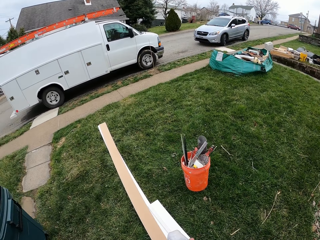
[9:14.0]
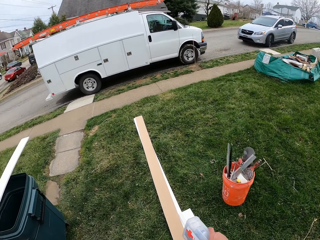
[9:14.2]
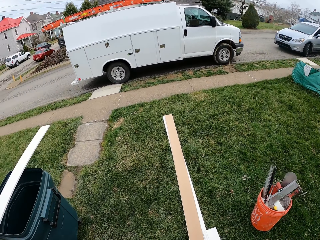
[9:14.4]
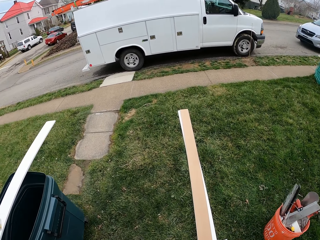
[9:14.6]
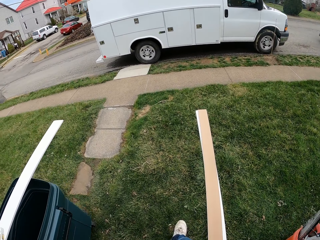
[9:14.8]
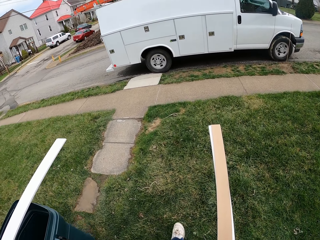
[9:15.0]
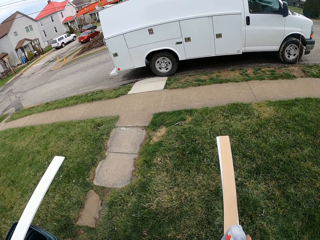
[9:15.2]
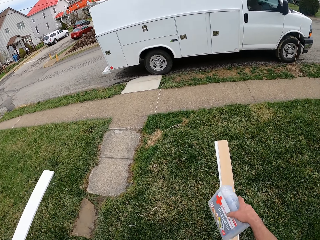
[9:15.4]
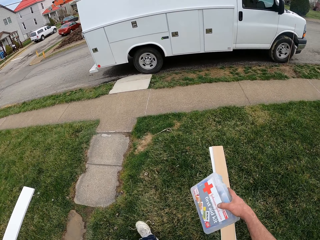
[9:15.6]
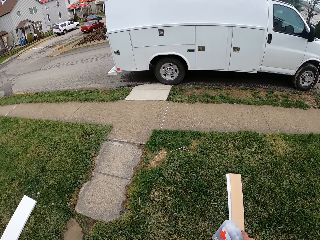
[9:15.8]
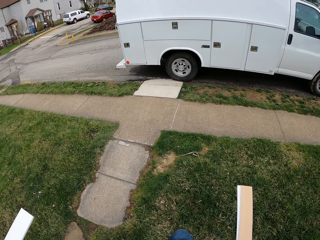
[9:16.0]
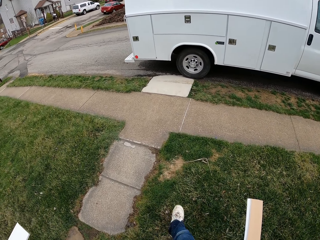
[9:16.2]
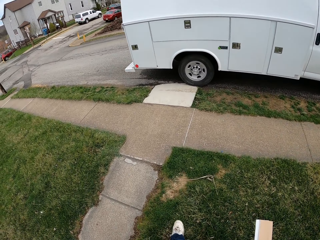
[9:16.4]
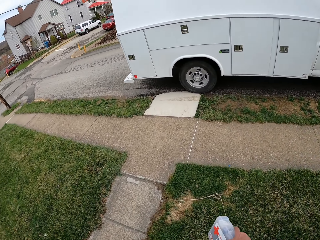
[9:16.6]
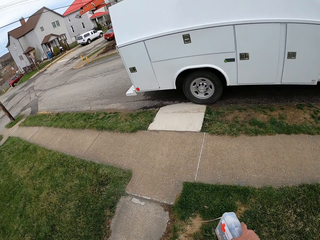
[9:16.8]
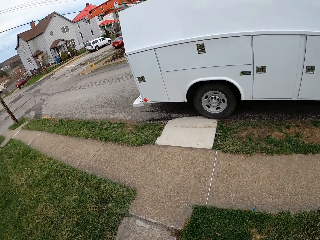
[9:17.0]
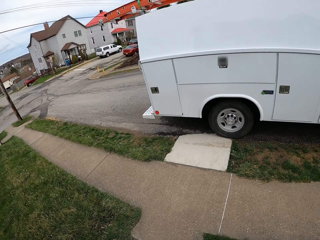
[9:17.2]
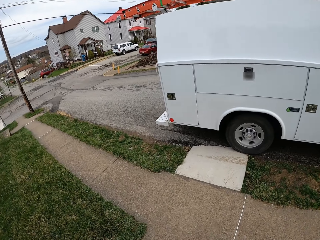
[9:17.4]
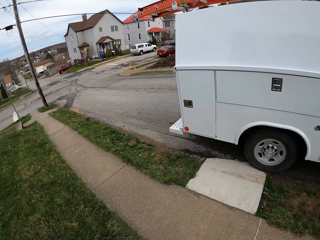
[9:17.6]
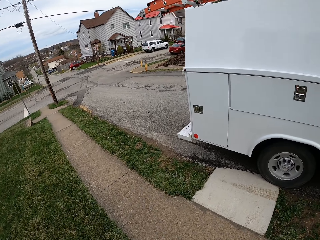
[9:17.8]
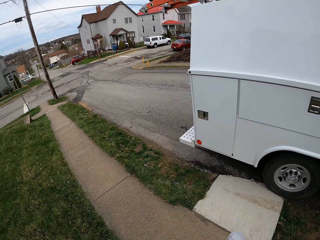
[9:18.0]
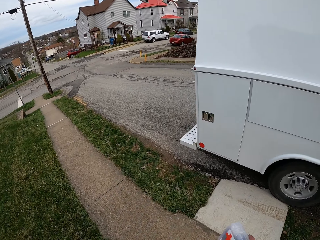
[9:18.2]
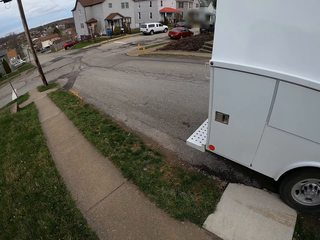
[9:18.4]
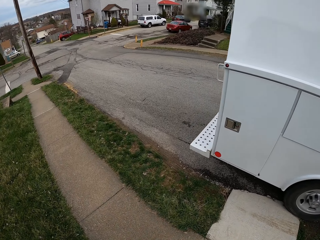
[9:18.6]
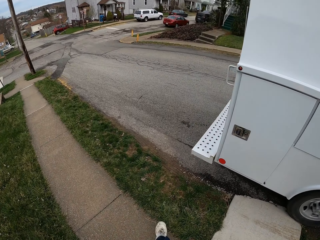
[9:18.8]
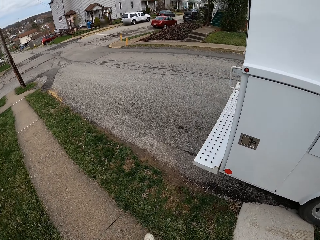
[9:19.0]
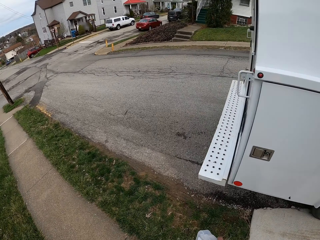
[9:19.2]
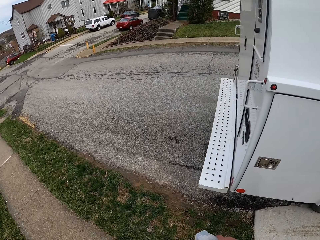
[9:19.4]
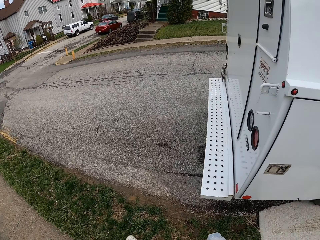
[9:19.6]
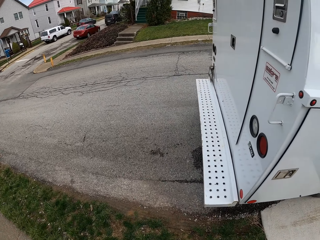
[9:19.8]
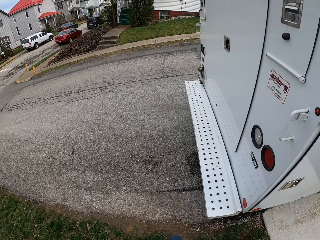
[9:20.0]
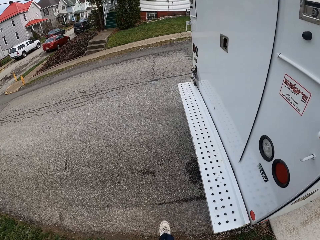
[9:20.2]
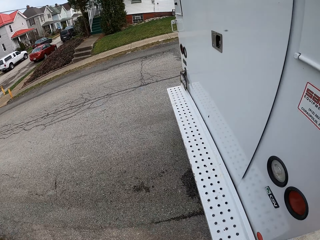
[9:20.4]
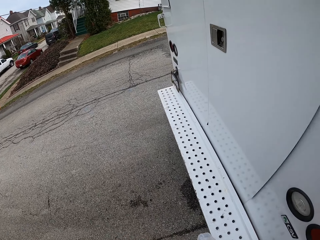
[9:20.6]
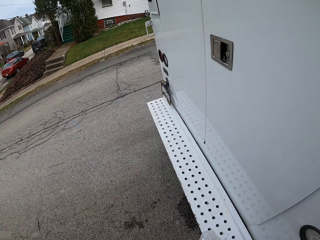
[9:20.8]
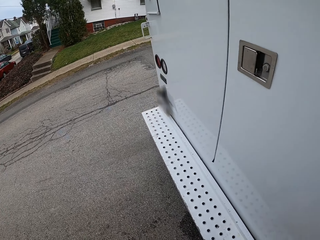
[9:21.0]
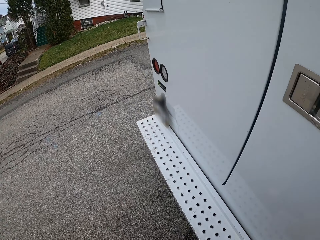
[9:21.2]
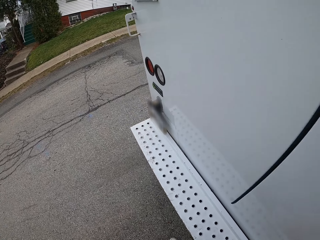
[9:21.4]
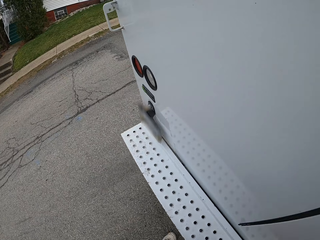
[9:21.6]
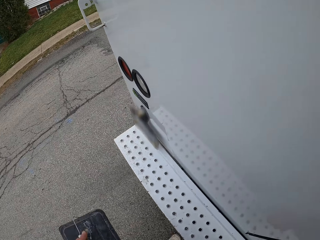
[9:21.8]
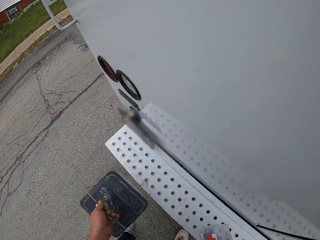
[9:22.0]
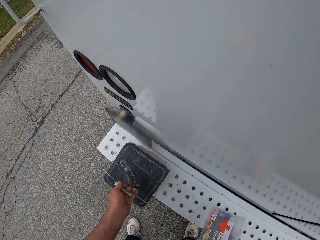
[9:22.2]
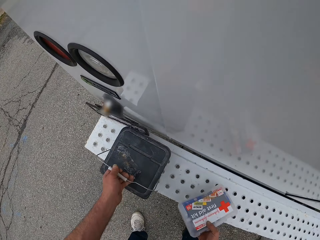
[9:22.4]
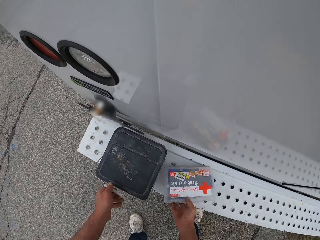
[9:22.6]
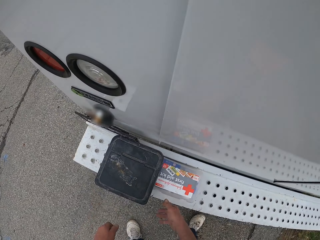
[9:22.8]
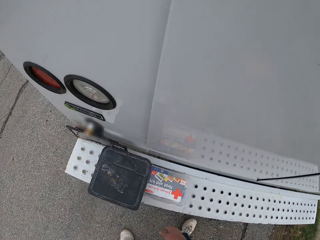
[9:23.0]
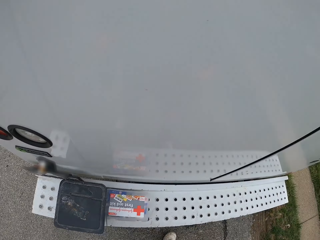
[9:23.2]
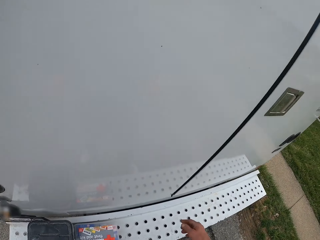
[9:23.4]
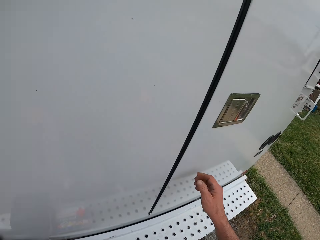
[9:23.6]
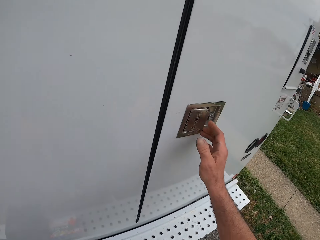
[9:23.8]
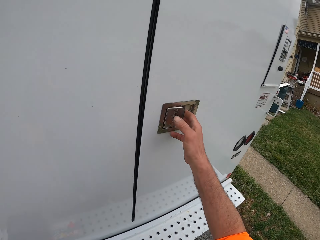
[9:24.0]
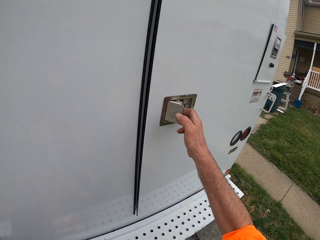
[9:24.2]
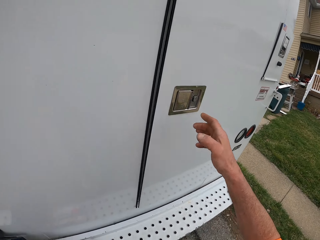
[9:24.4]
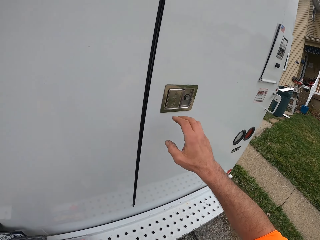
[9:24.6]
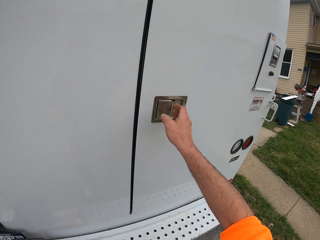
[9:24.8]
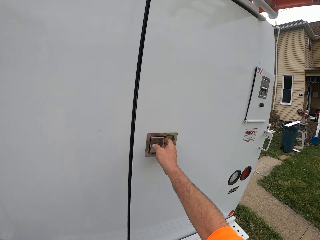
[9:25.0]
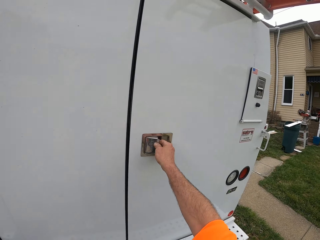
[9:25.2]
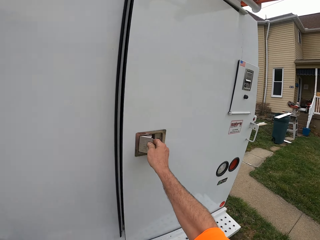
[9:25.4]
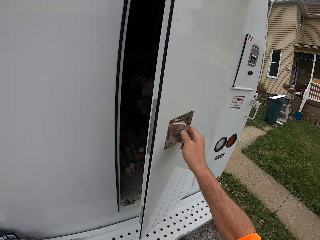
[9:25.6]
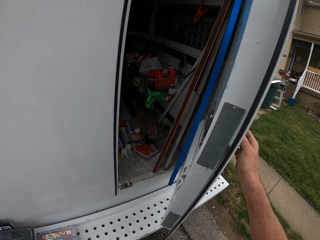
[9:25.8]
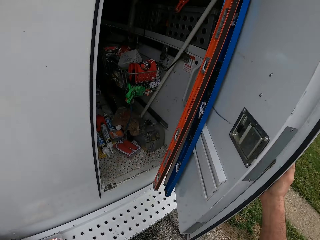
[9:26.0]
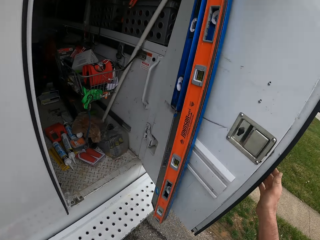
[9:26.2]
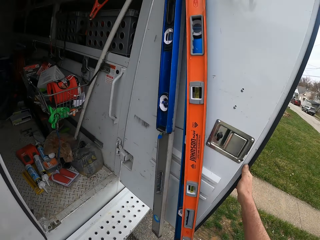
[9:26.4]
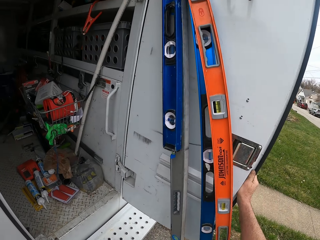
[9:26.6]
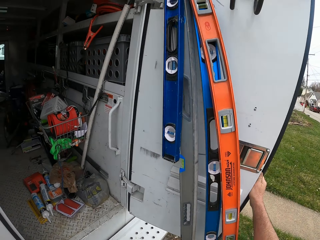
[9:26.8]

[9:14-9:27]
The camera wearer drops the first aid box and bucket on the truck bumper. He opens the truck door with his right hand.

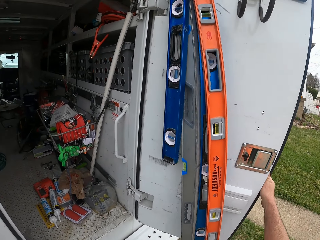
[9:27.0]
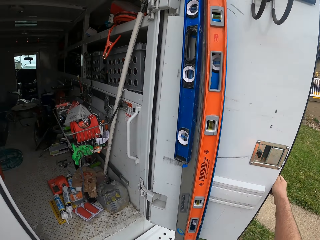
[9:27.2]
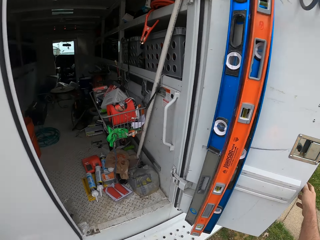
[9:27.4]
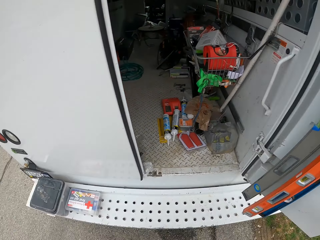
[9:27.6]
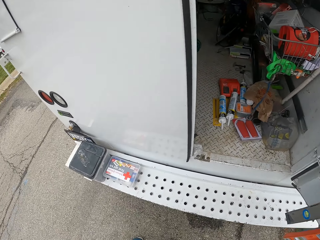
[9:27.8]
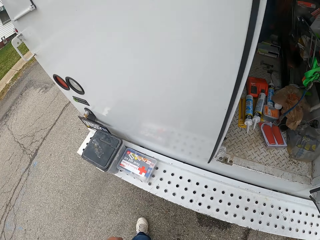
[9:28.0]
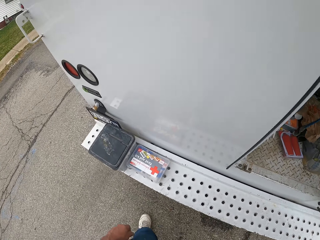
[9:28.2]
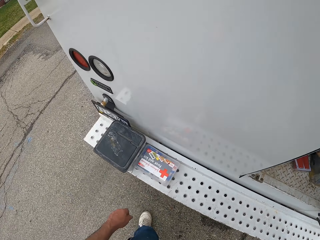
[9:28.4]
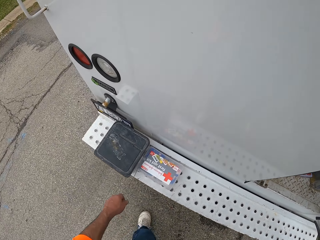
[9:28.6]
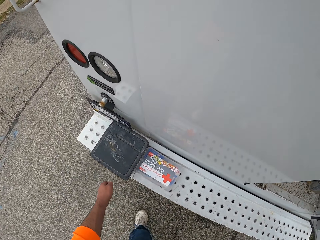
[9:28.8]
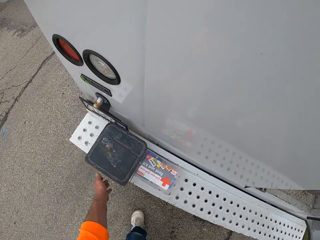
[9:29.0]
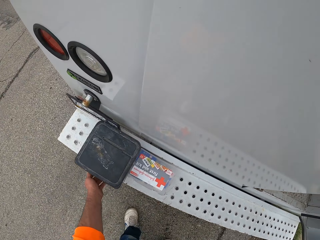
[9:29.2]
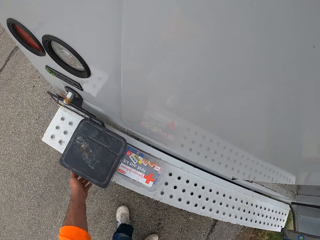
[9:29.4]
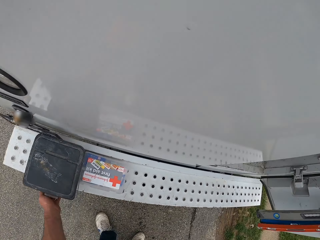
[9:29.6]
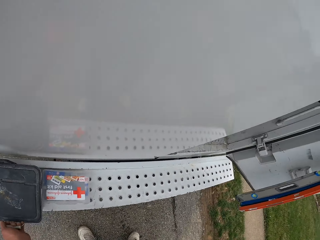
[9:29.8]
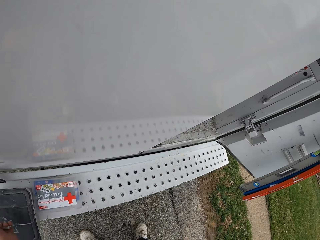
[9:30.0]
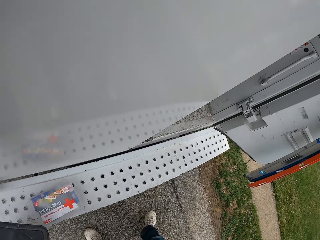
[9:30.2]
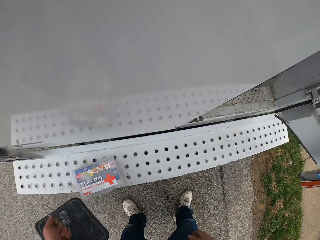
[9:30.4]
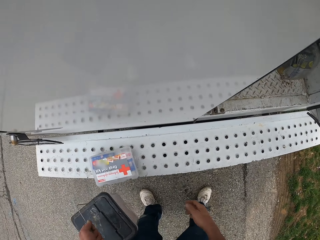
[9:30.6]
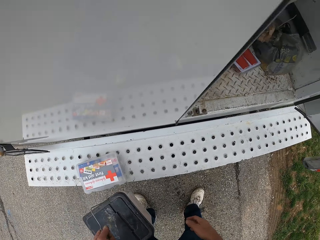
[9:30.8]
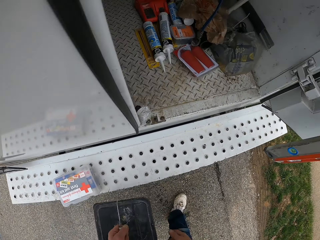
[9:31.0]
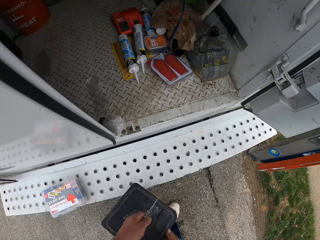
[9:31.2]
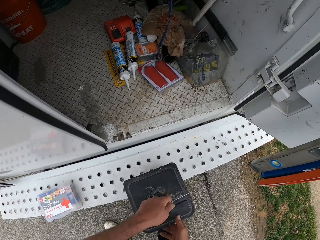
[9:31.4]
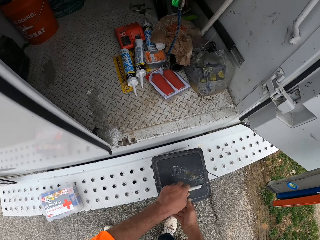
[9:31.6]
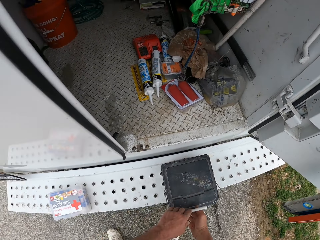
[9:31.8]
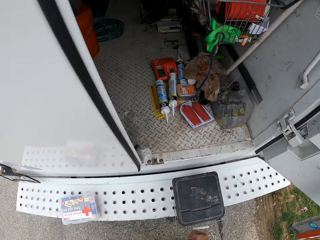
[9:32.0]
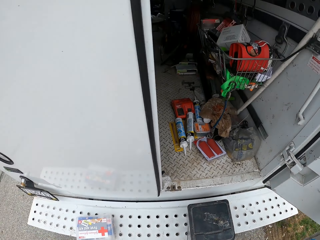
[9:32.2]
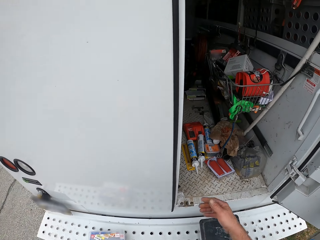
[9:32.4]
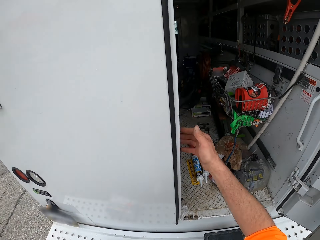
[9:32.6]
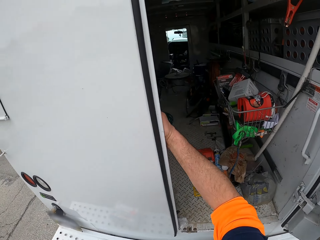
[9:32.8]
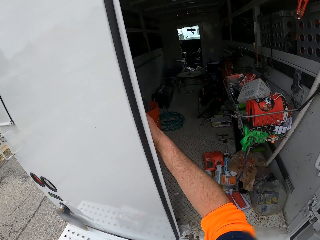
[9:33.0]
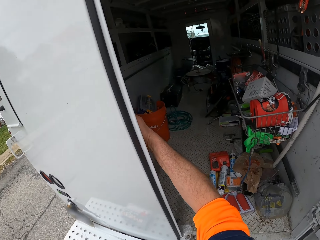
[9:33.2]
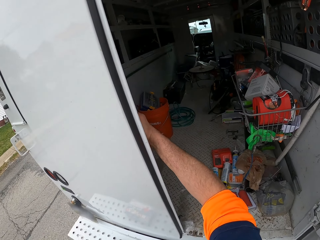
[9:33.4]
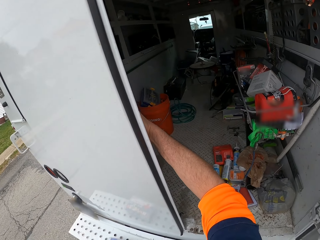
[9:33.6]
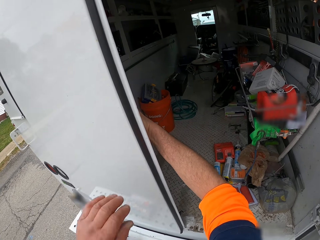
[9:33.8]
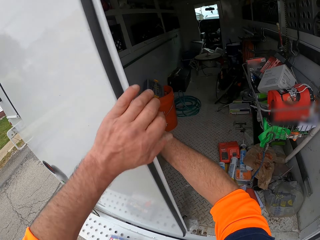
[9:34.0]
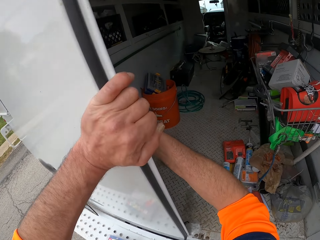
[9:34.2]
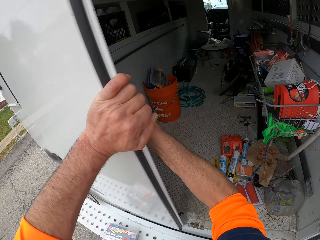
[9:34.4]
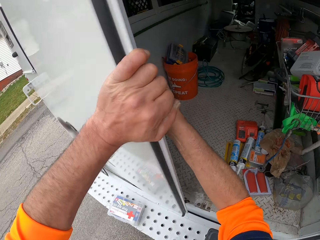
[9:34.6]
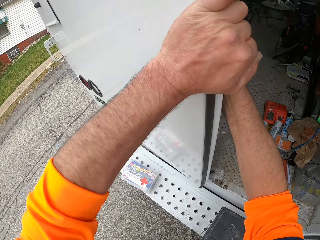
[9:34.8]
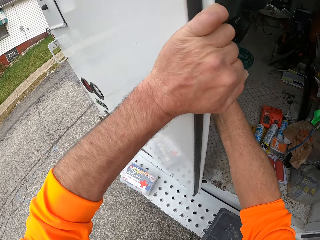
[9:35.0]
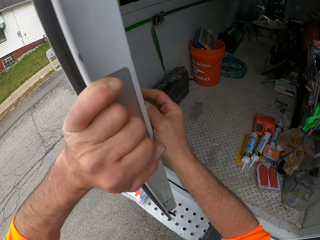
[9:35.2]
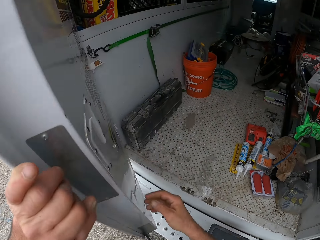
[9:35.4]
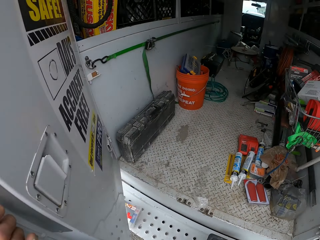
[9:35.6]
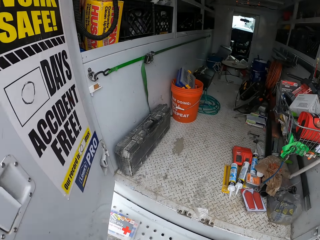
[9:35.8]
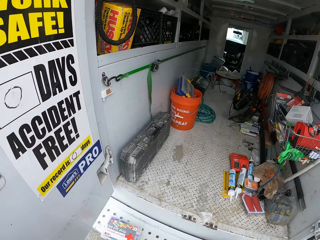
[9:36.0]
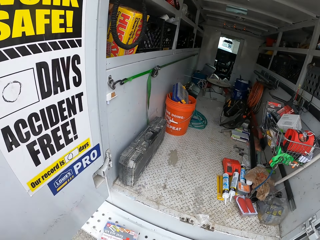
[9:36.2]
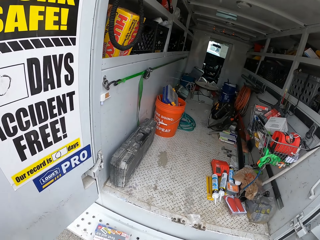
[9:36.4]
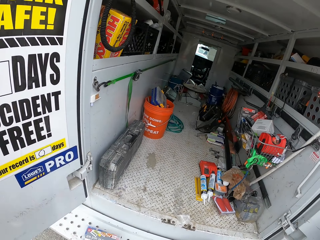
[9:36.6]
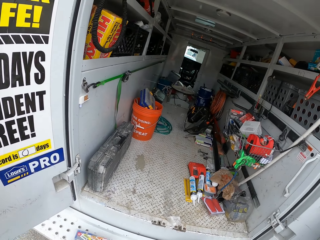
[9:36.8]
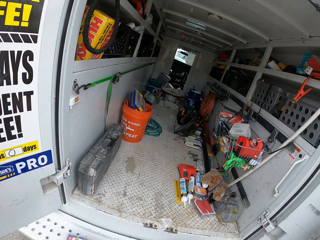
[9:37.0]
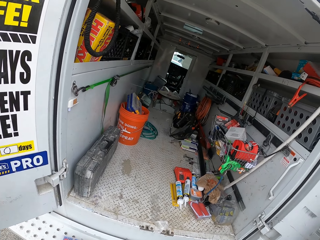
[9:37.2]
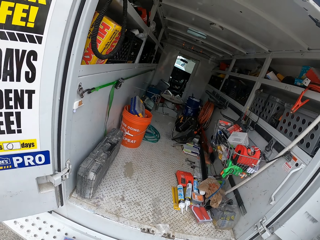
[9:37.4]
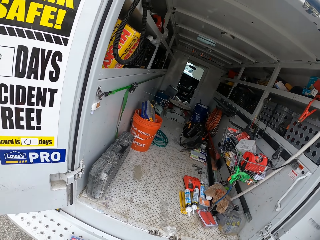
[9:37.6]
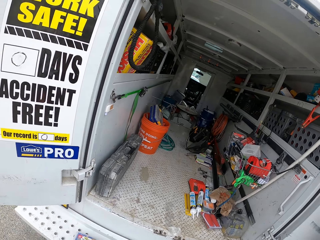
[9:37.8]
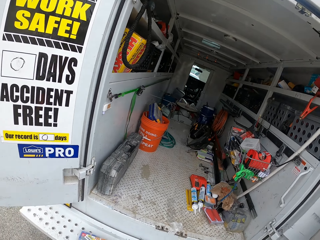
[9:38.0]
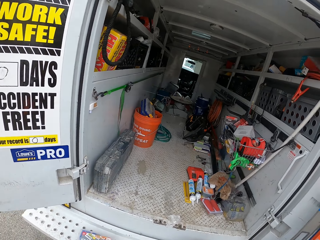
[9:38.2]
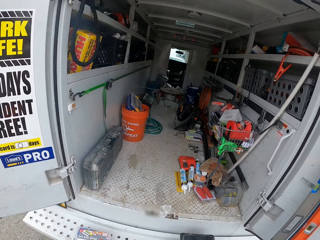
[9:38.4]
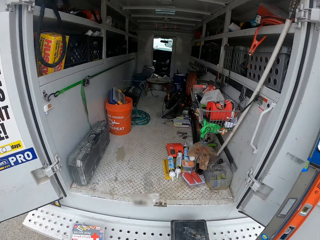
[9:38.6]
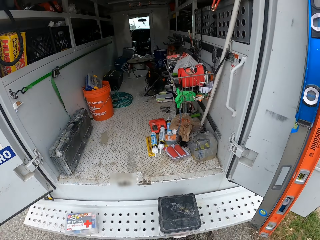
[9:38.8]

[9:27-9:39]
The camera wearer picks up a bucket. He repositions the container on the truck bumper with his left hand. He drops the bucket. He opens the truck door with his right hand. He holds a door of the van. He looks inside the van.
